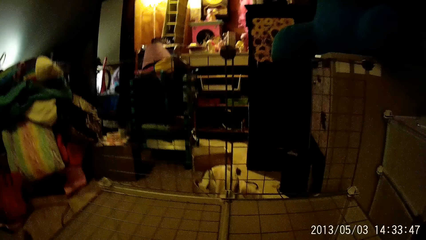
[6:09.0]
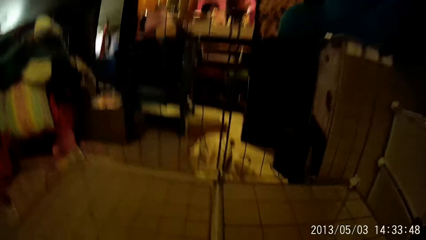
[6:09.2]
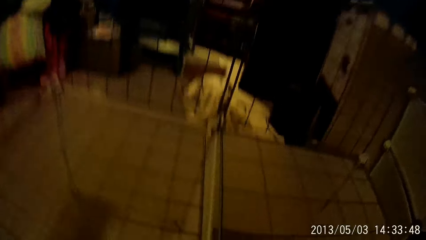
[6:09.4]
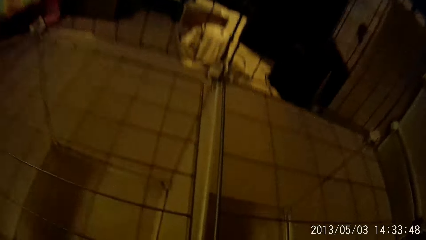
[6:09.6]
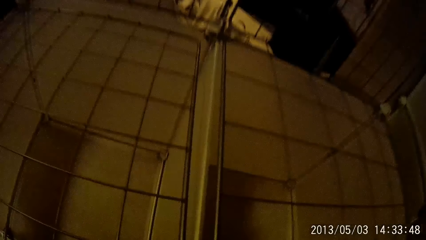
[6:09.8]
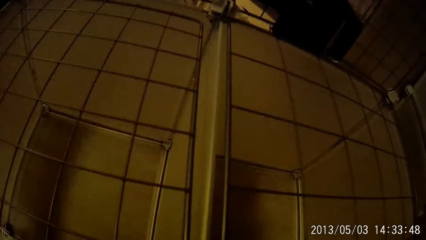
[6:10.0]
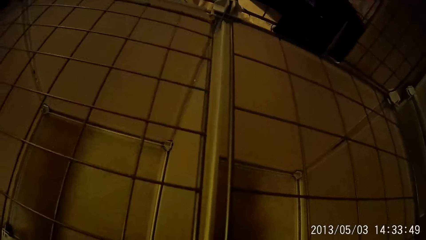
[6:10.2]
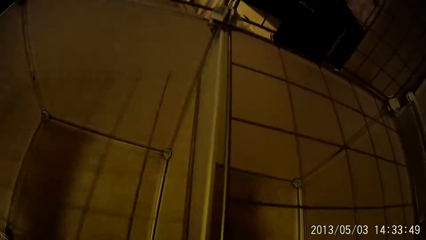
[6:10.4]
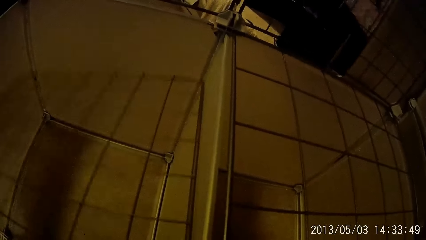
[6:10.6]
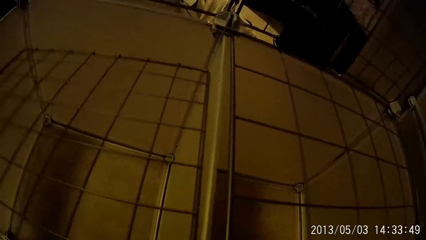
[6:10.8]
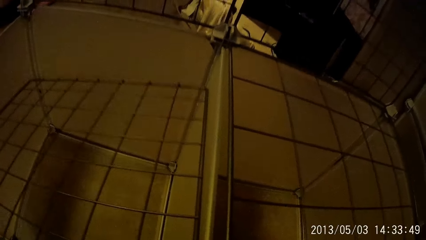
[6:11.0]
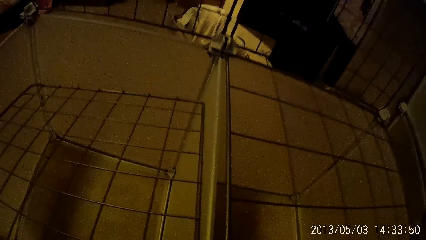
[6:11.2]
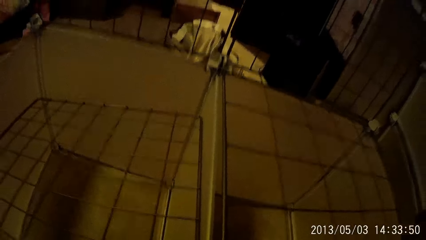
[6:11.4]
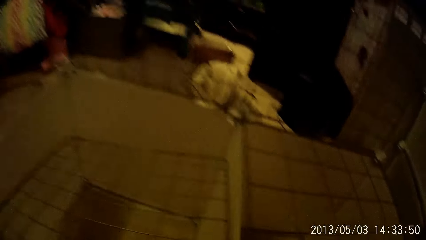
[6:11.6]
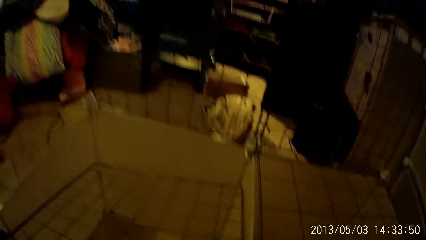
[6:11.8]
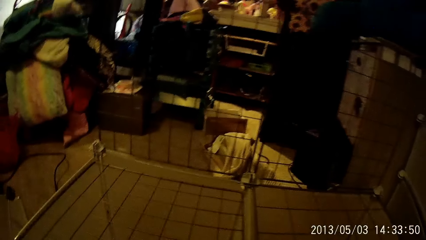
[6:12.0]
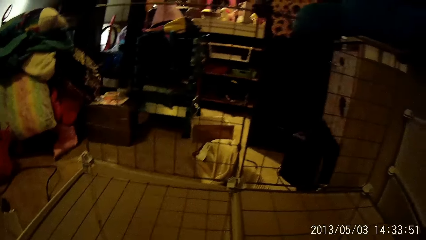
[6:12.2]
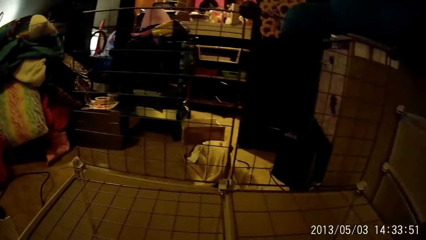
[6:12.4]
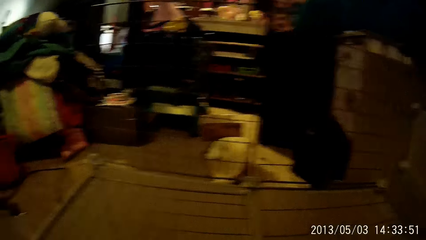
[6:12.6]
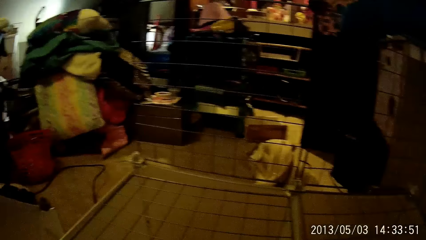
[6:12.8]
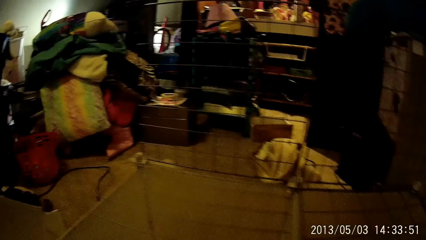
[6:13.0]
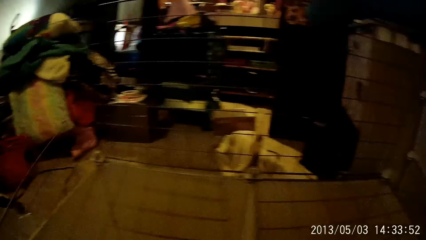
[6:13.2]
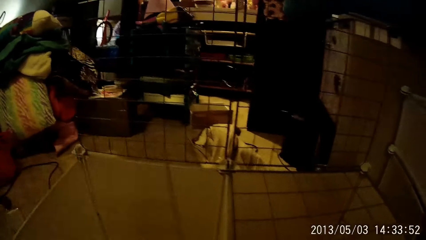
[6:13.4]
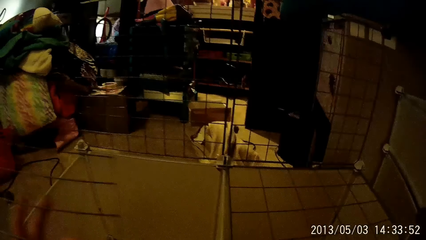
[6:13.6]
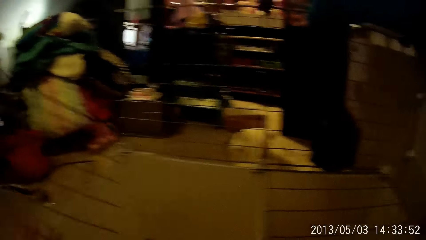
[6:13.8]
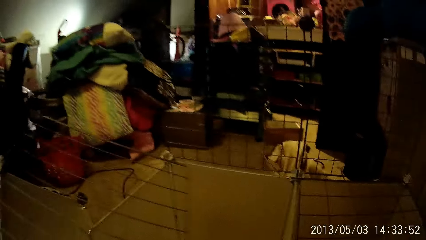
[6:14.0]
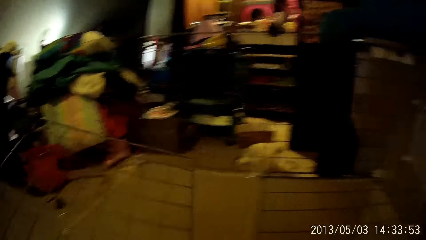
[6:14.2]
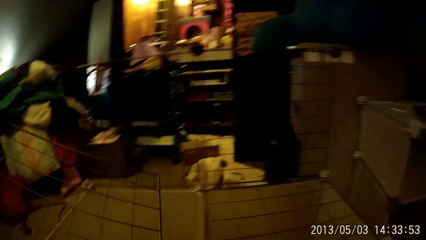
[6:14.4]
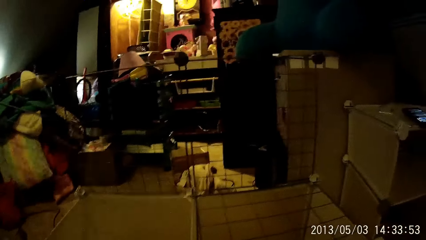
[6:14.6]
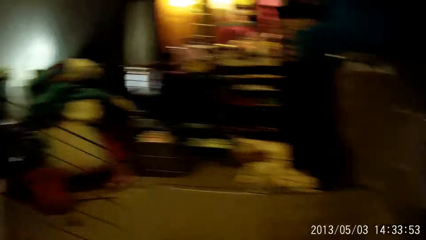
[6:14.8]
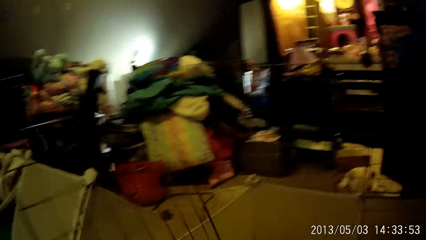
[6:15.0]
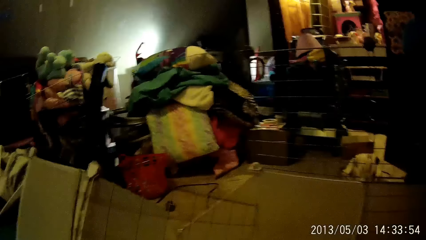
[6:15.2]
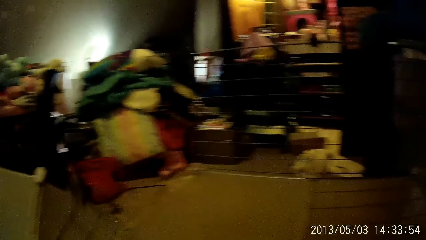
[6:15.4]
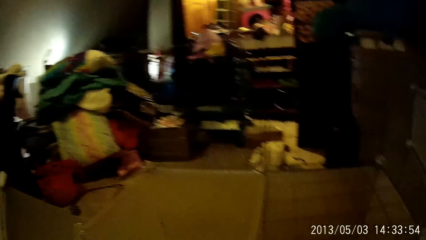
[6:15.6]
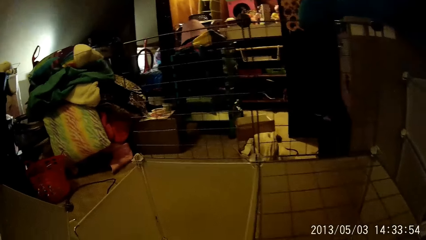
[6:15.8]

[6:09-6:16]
The camera wearer removes a skeletal frame from the rack setup with his left hand.

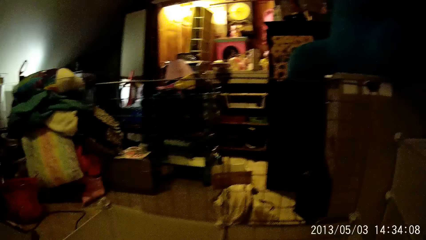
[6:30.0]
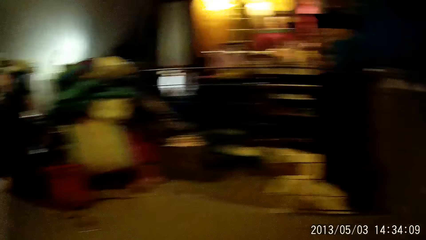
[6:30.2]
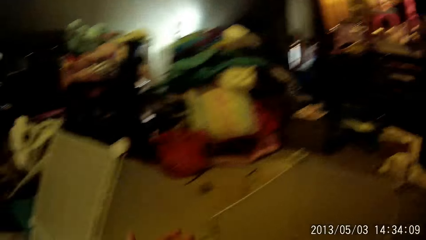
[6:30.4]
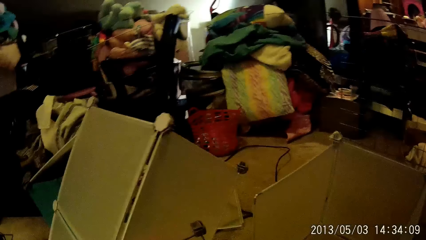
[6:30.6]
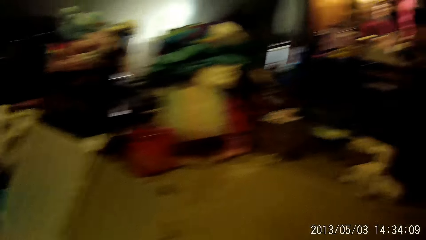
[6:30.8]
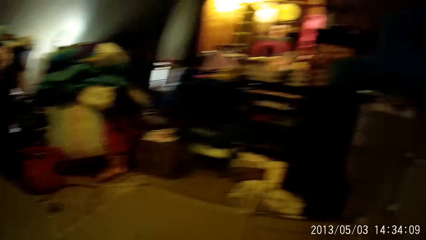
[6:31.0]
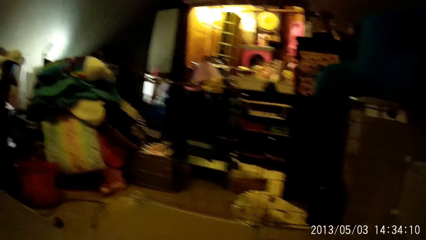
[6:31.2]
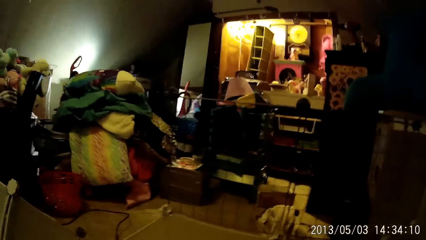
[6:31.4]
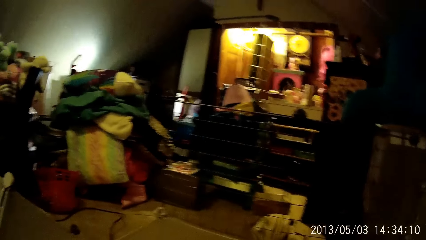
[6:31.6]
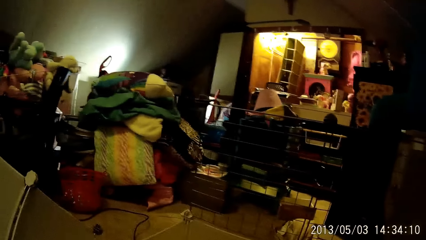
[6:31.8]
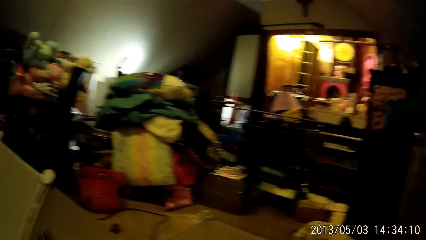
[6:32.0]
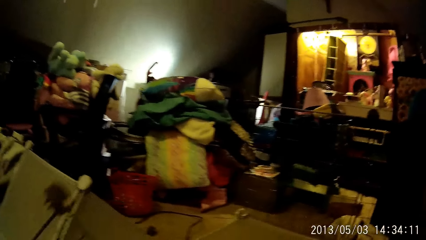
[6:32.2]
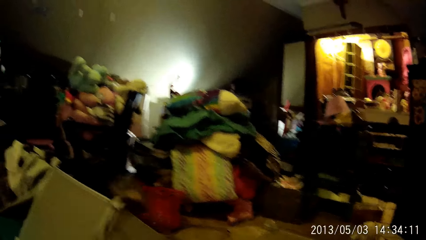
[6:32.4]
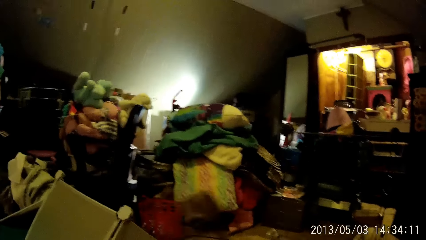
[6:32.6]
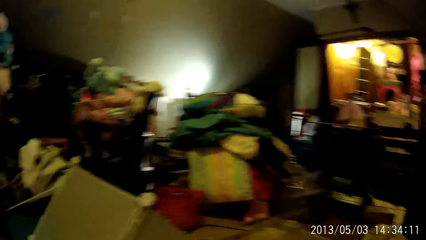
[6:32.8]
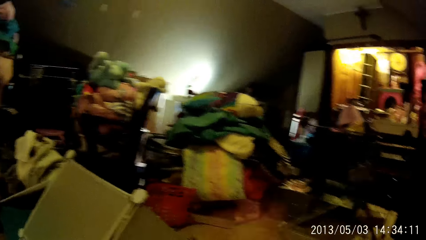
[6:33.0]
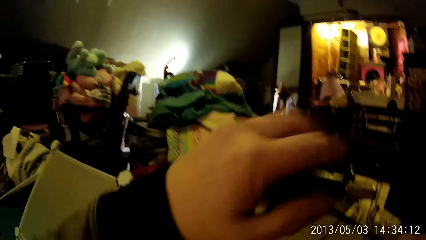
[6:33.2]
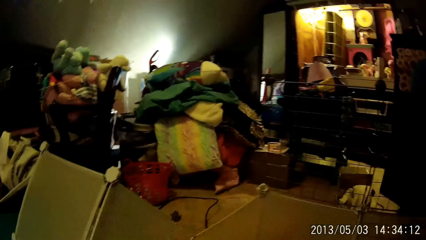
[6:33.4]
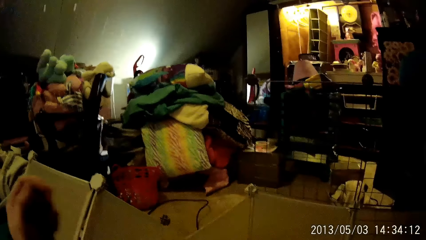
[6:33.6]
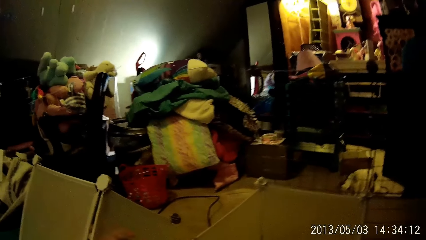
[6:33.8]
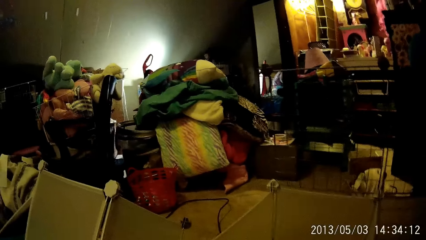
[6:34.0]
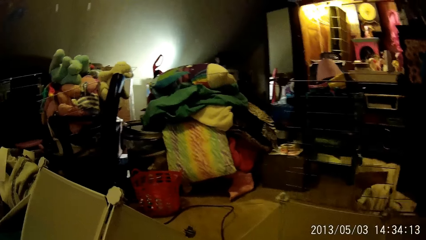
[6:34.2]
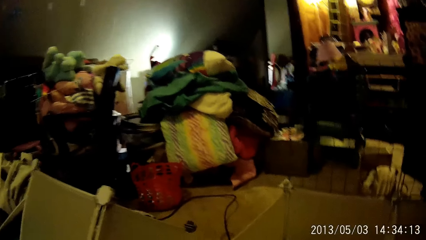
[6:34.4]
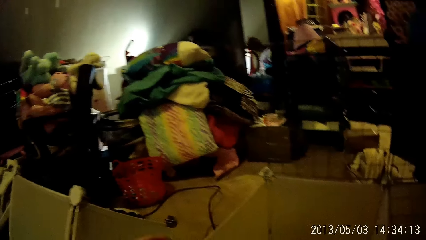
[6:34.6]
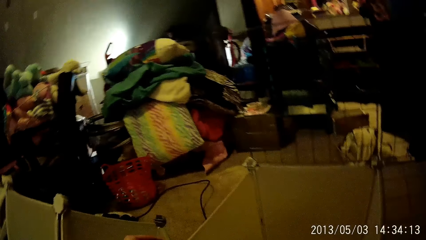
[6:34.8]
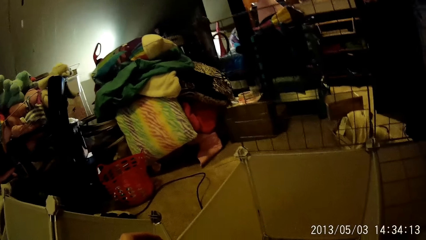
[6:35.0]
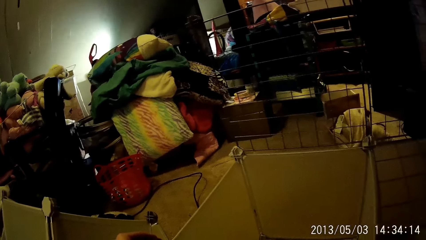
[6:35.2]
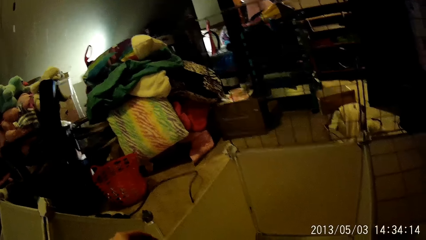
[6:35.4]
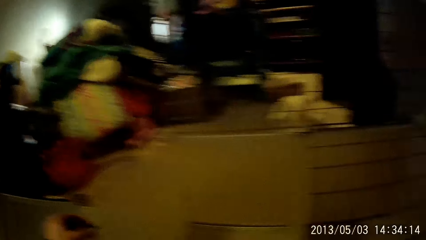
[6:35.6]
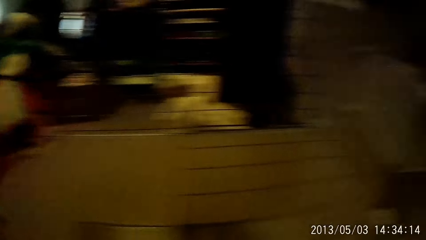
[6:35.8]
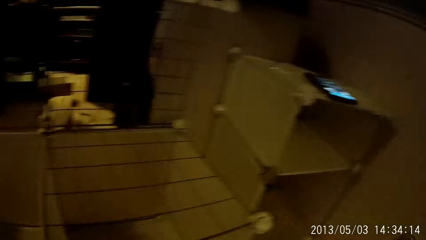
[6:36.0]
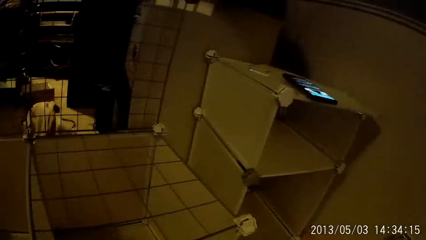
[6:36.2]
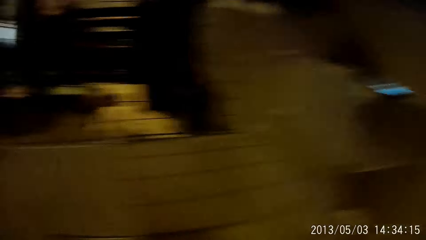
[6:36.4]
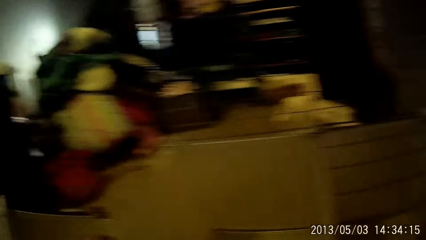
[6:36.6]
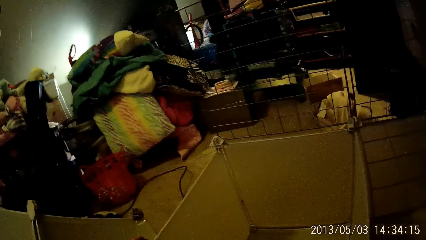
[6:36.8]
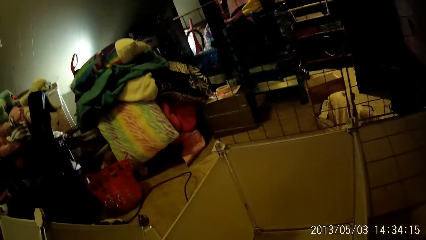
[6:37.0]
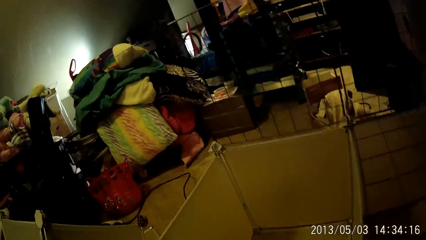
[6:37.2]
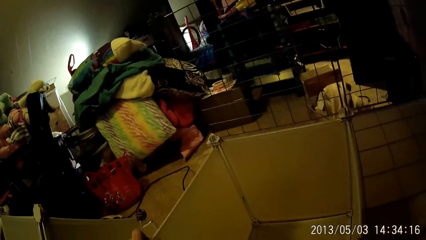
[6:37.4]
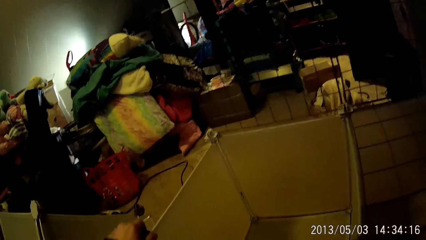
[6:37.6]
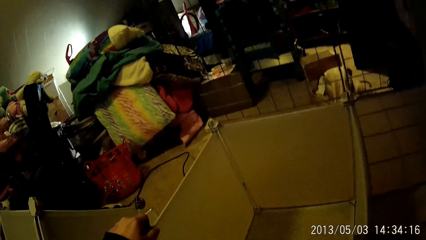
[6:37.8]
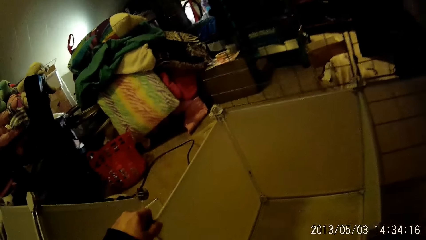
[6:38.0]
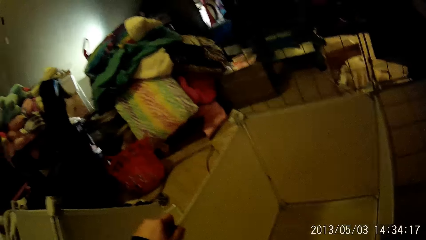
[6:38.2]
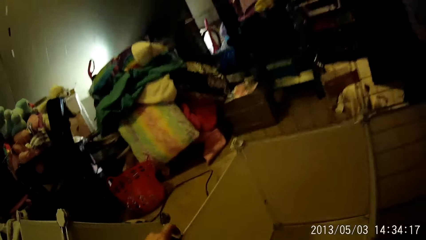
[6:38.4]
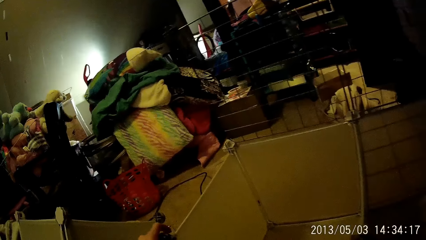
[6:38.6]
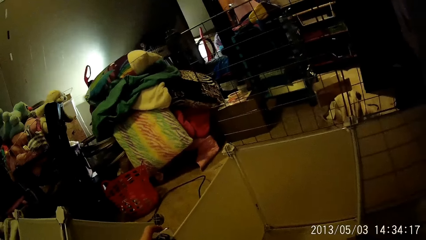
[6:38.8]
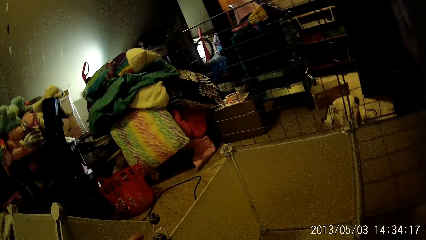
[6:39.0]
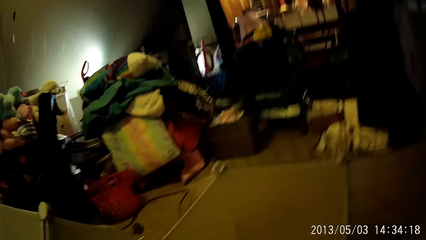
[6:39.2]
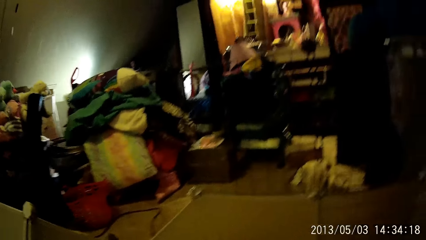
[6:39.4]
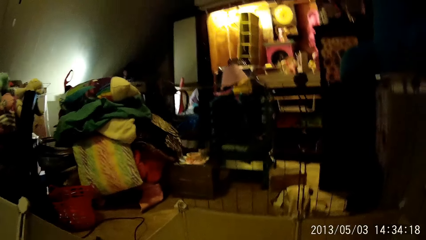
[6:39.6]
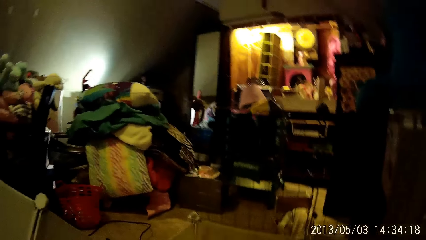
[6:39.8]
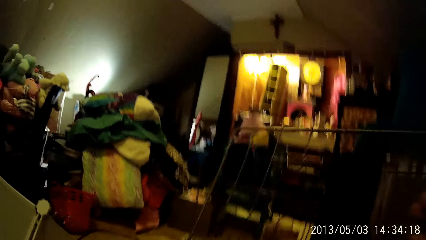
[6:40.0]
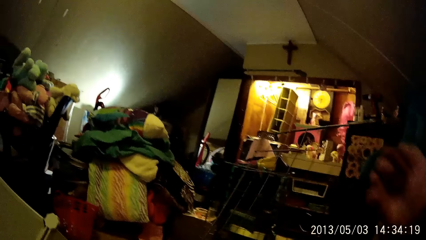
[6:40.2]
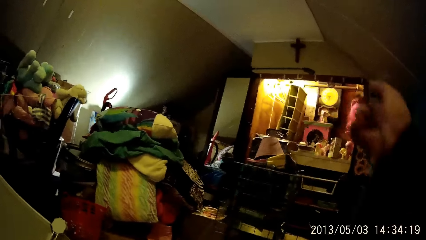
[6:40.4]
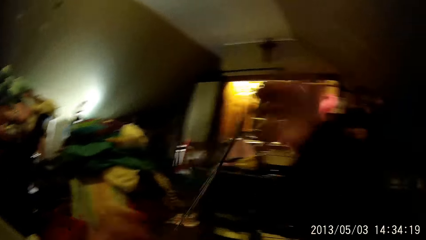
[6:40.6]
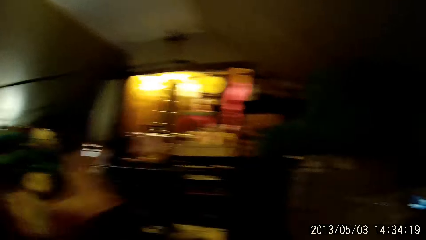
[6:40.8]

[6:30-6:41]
The camera wearer looks around the house. He picks up the skeletal frame for the rack on the floor with his left hand.
